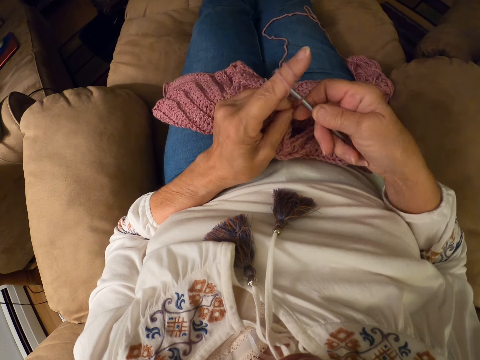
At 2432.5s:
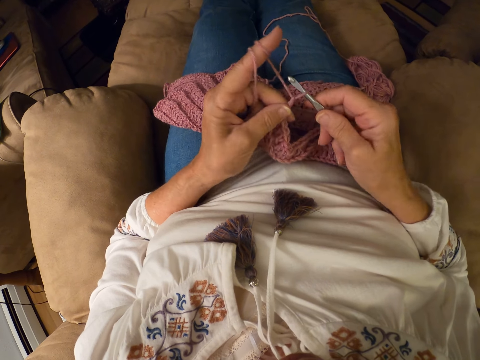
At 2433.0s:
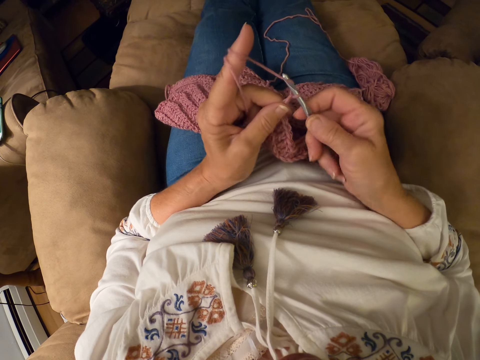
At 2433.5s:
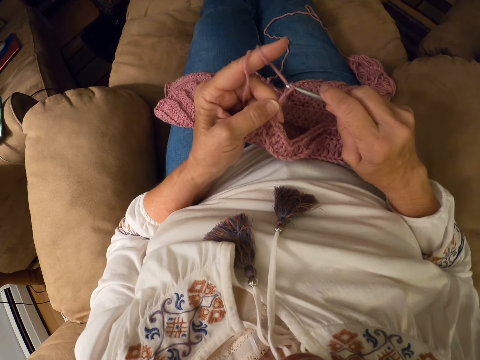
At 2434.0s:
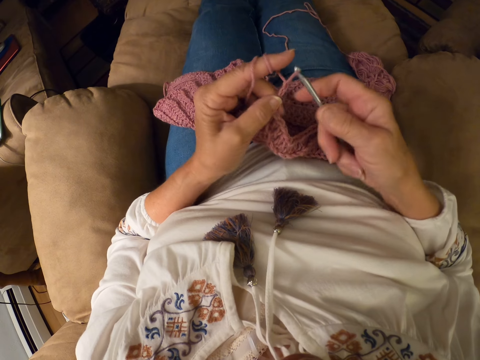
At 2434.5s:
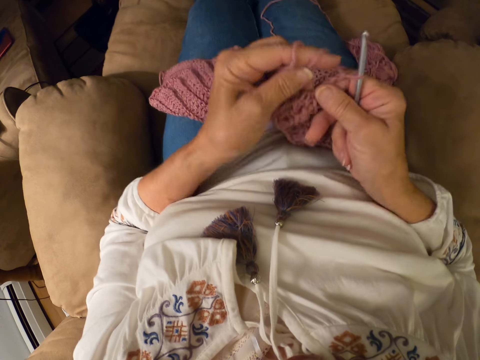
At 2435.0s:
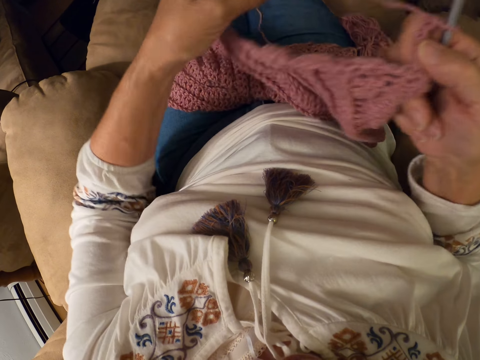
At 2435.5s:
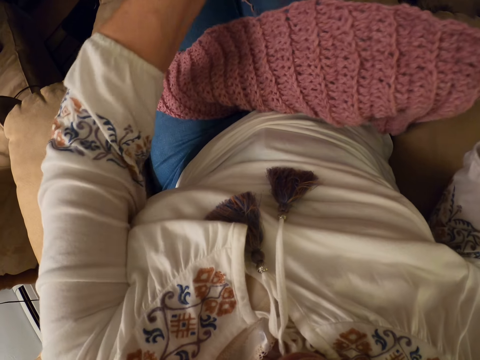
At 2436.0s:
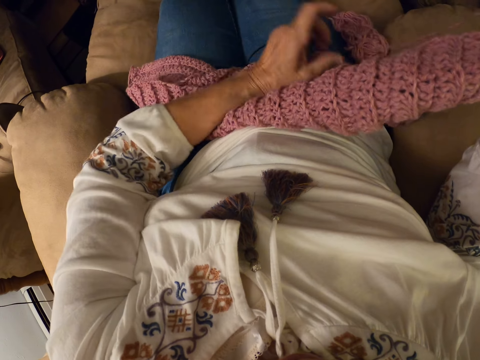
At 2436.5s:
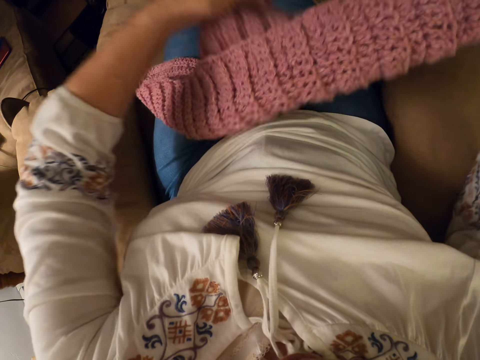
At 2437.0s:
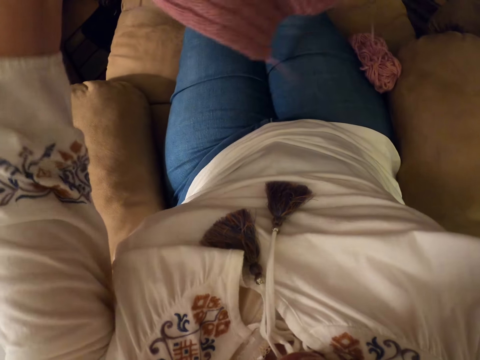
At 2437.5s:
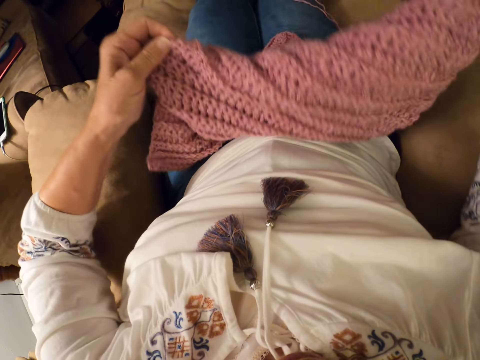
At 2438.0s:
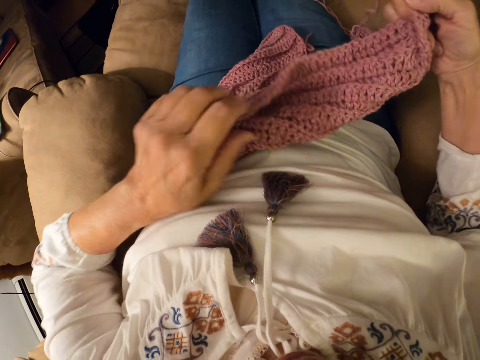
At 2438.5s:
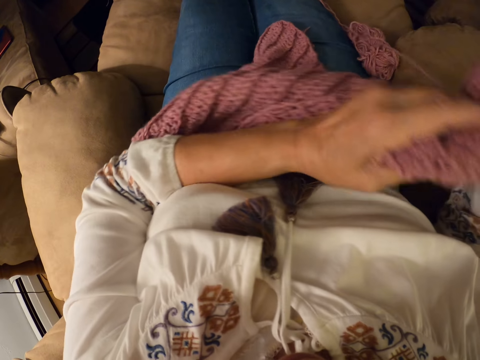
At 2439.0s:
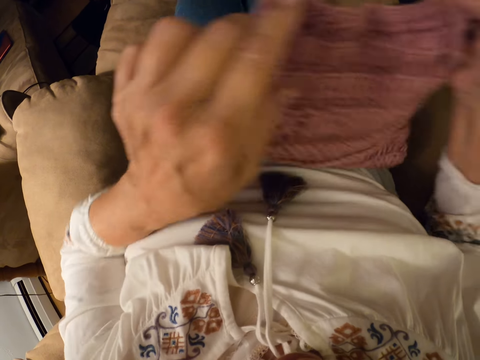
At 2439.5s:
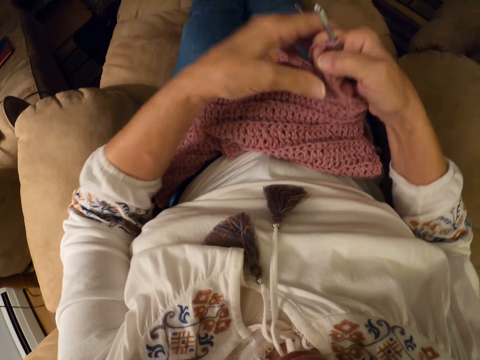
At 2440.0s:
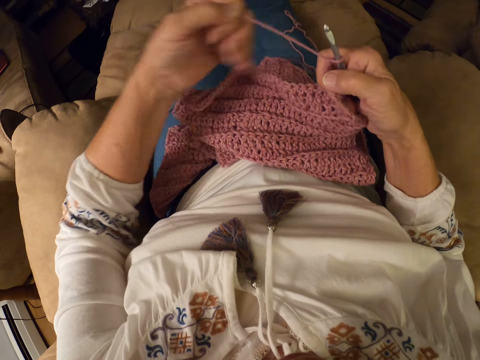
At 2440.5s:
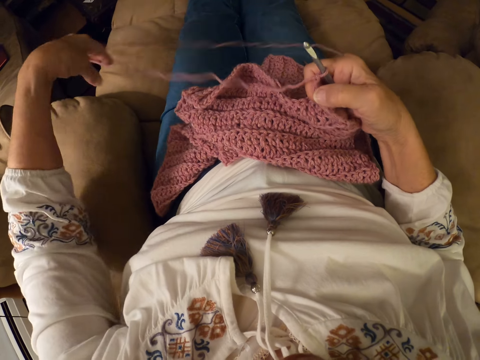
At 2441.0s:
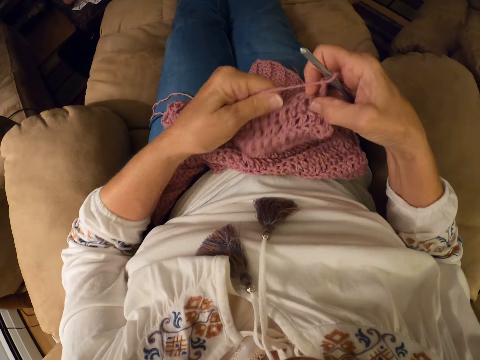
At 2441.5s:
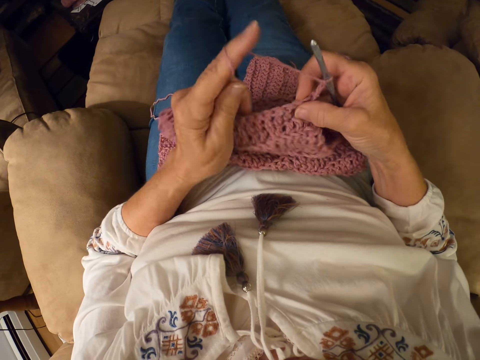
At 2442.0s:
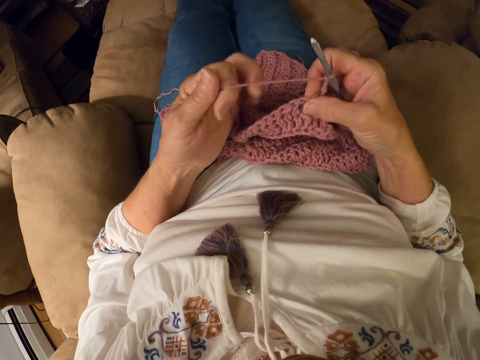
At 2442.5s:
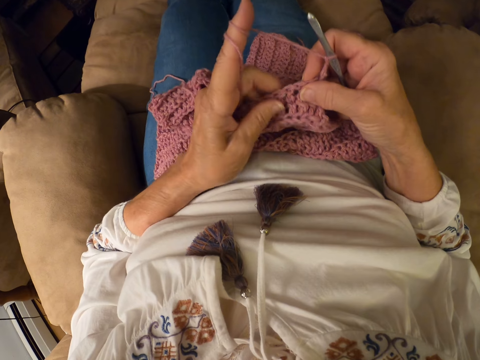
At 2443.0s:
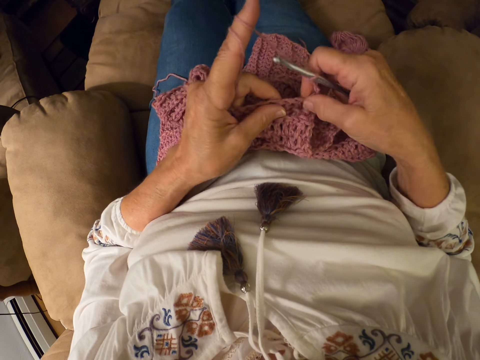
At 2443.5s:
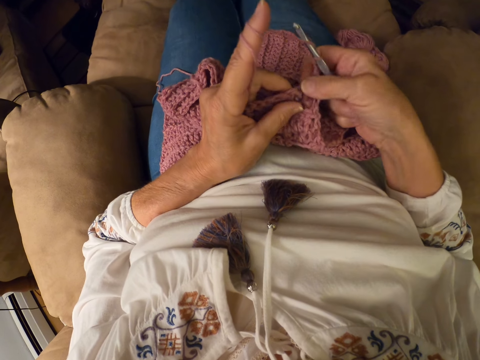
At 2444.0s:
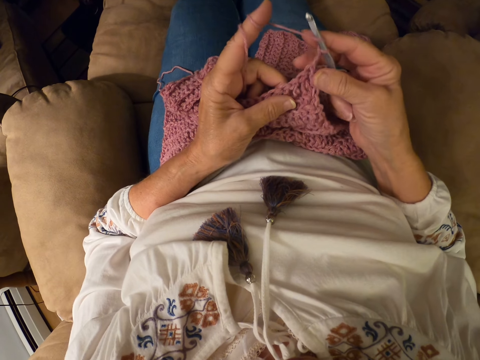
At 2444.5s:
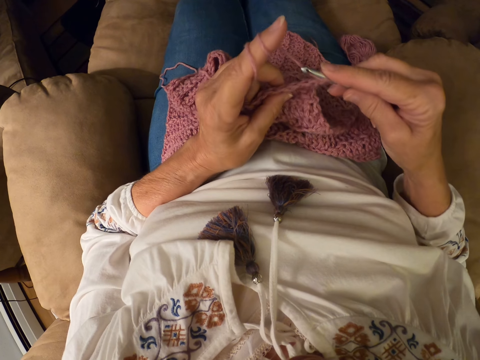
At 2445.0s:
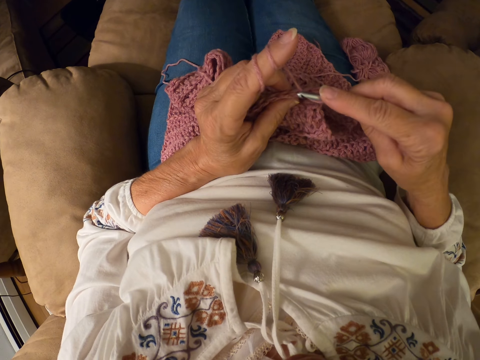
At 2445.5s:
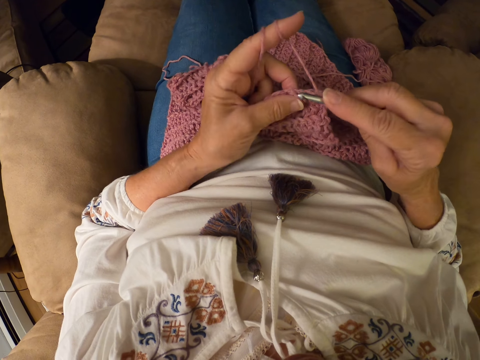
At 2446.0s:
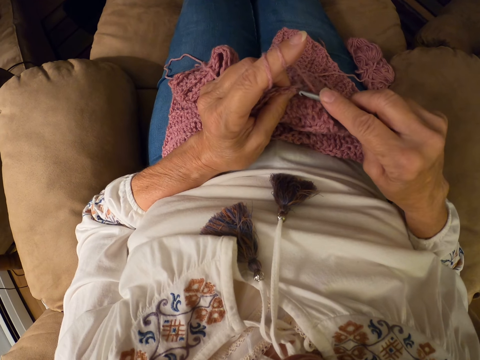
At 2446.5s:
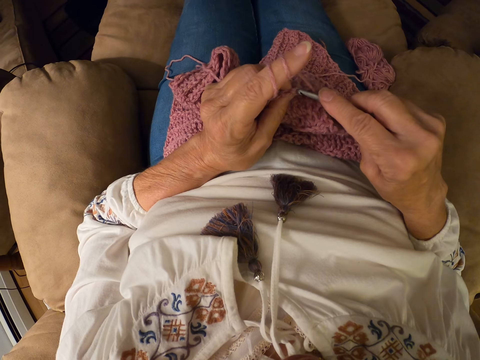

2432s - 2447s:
The camera wearer adjusts the crocheted yarn. She holds up the sweater fabric, puts the sweater fabric on her lap, and pulls the thread. She rolls the yarn with her left index finger.

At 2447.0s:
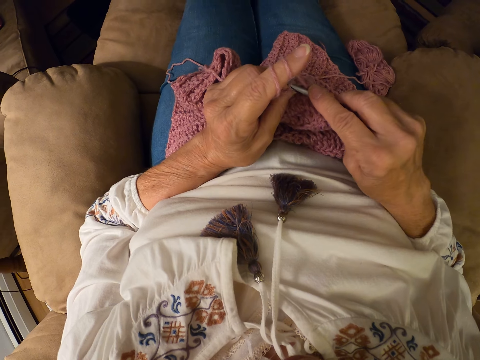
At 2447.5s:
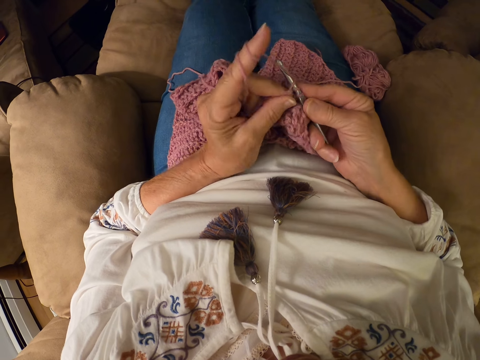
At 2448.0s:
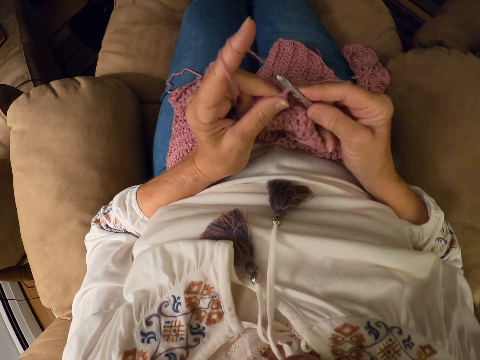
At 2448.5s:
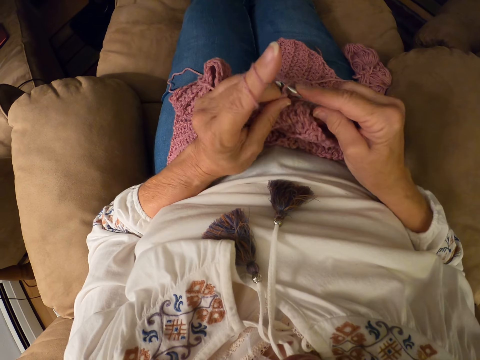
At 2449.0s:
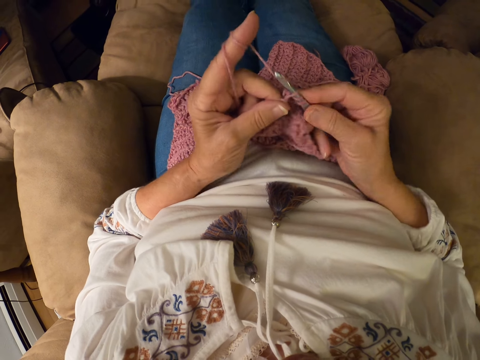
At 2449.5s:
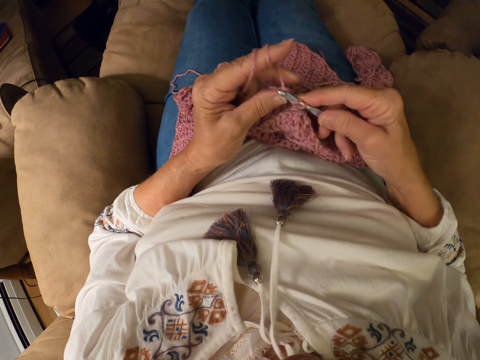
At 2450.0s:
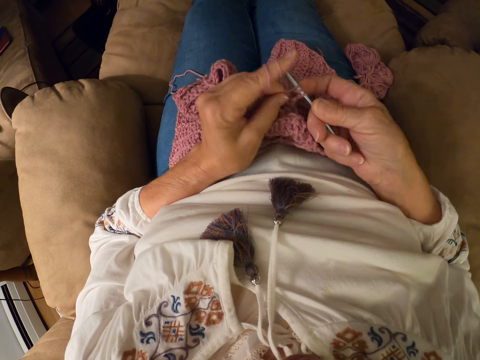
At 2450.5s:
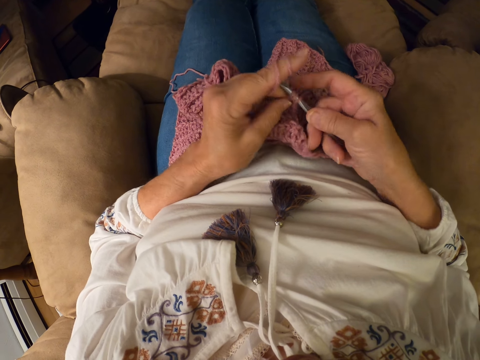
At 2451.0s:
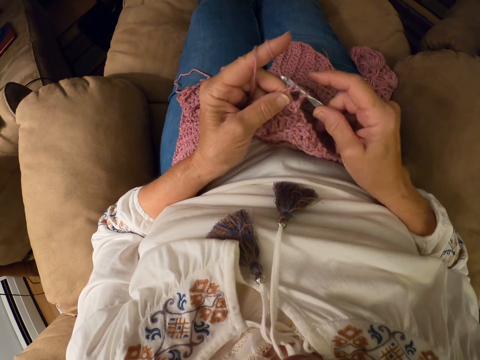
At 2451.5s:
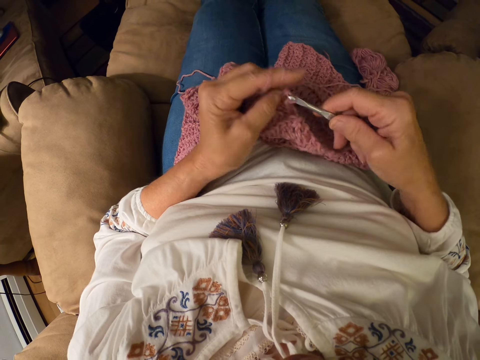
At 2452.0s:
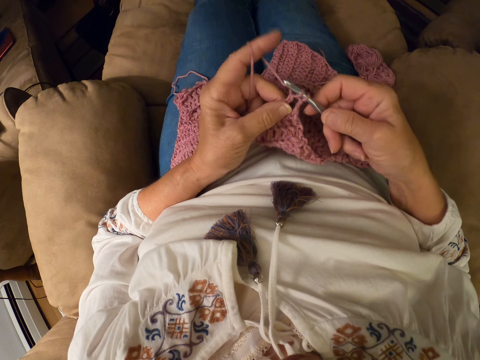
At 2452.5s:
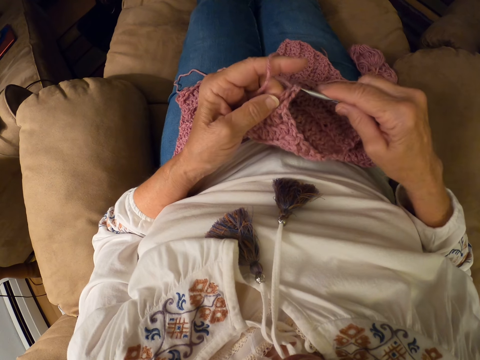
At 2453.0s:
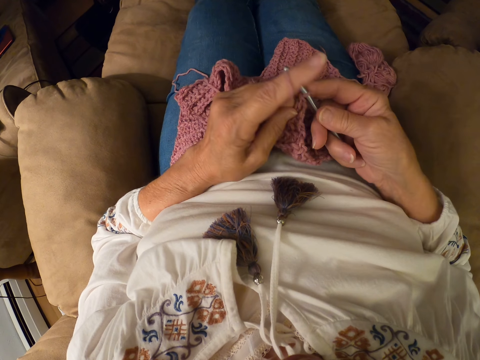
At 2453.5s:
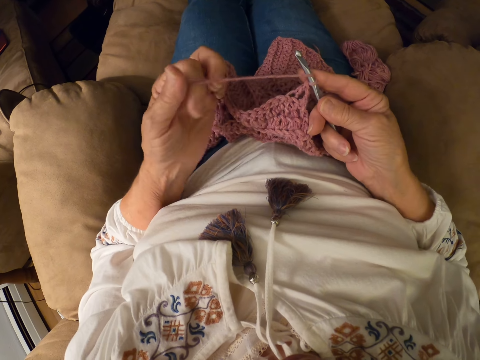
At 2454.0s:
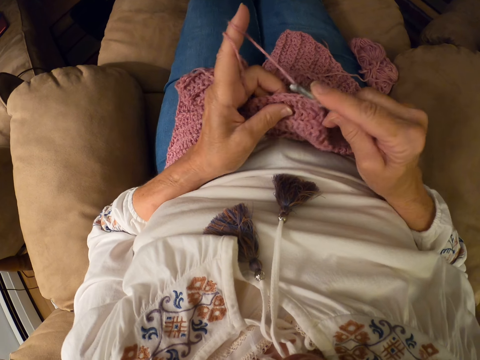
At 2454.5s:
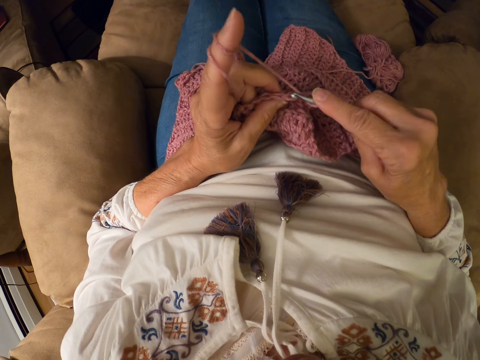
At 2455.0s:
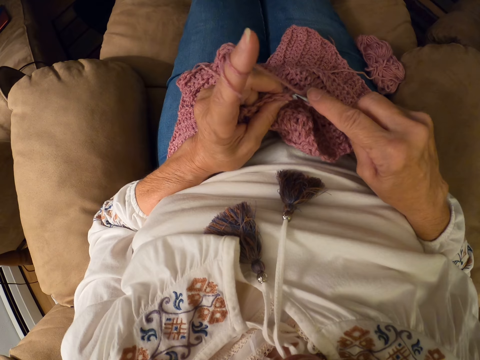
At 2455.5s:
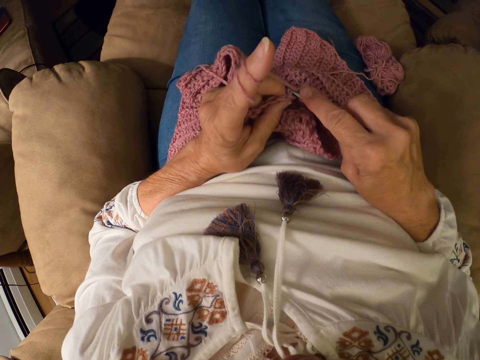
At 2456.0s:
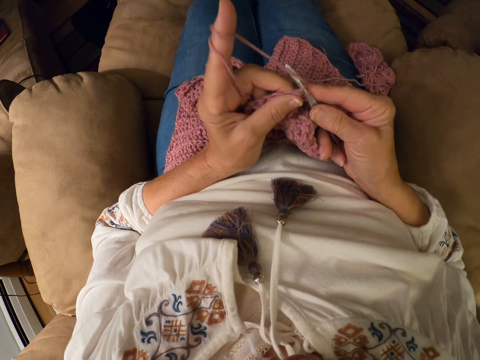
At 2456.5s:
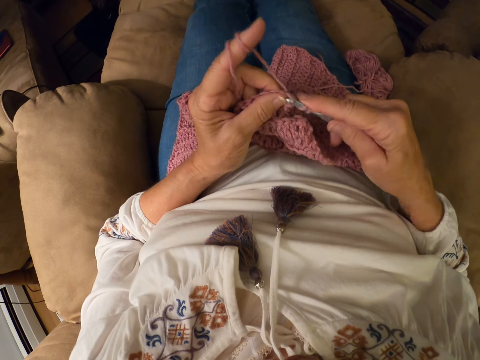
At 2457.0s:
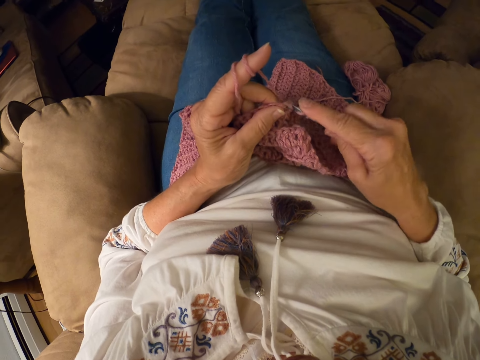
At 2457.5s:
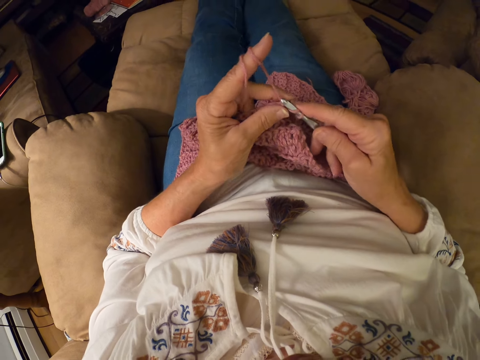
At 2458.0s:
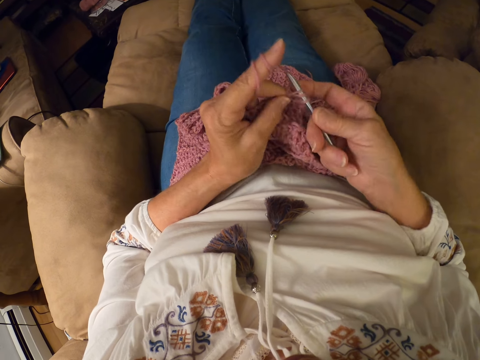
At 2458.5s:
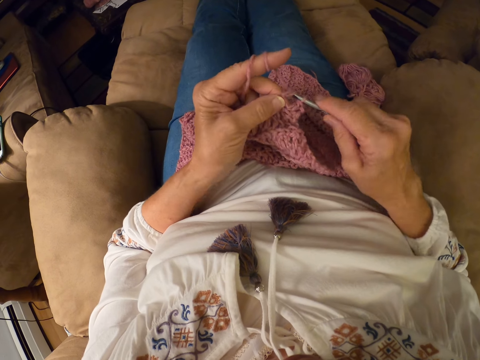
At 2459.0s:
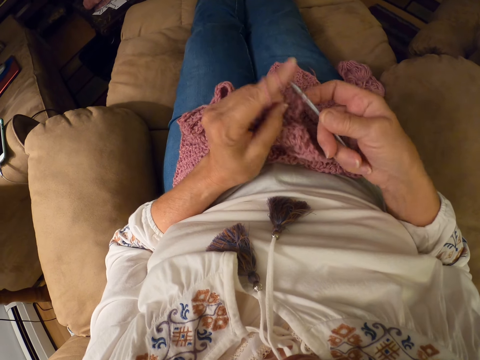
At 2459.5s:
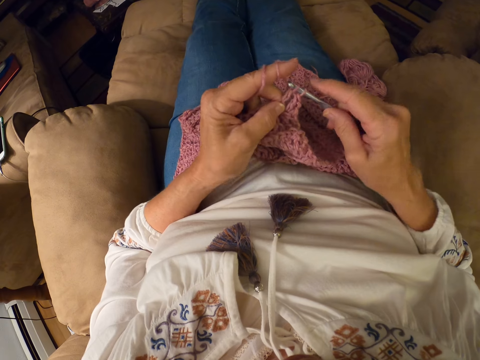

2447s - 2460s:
The camera wearer adjusts the thread. She rolls the yarn with her left index finger. She crochets the yarn with the crochet hook.
